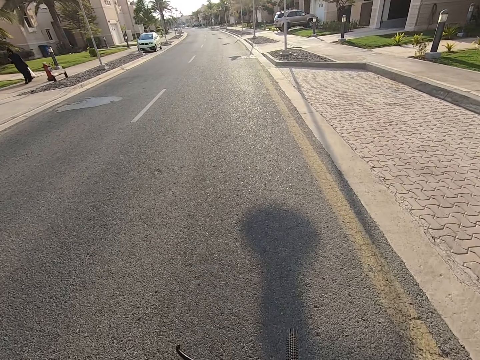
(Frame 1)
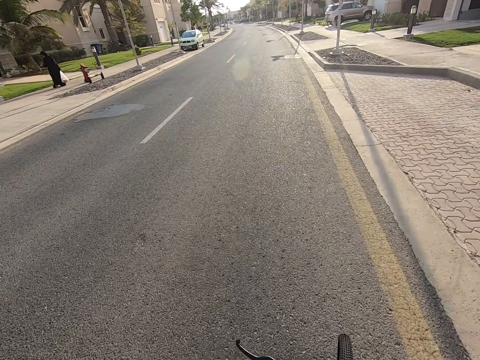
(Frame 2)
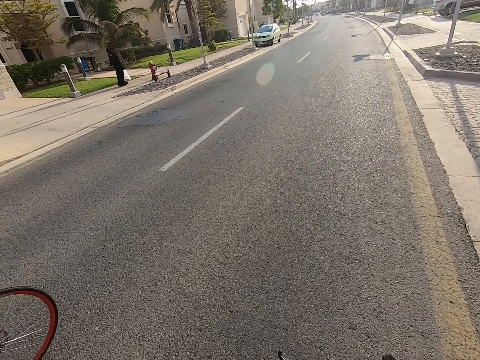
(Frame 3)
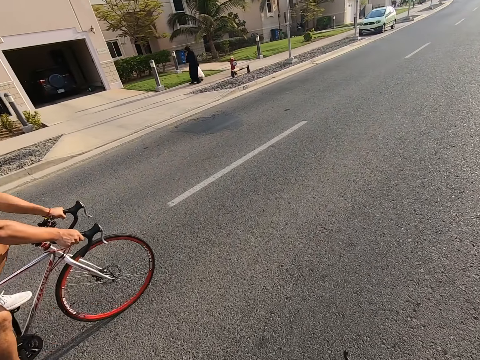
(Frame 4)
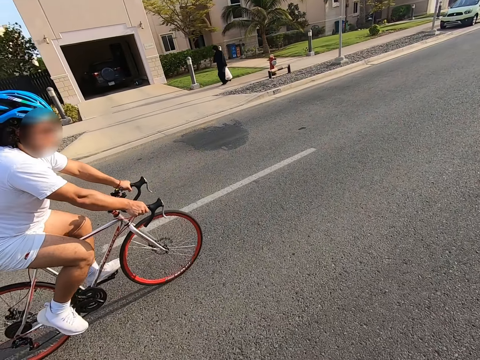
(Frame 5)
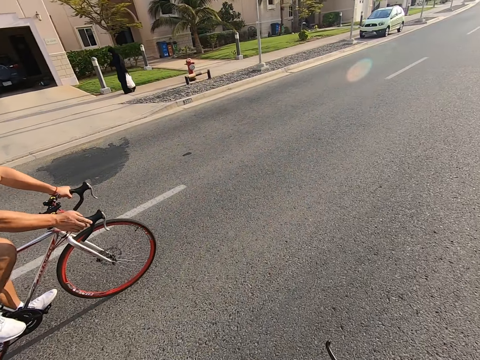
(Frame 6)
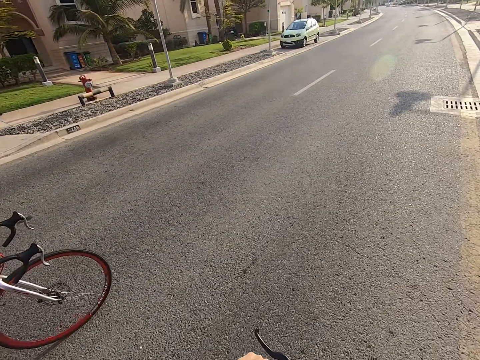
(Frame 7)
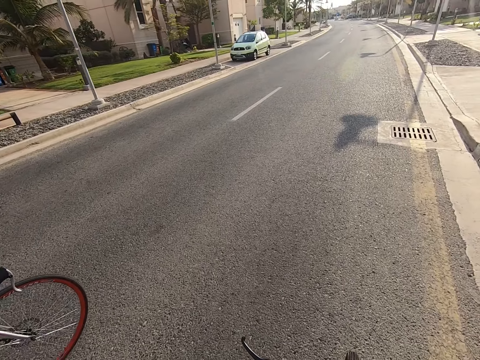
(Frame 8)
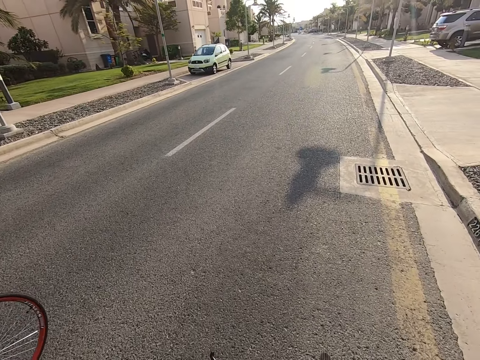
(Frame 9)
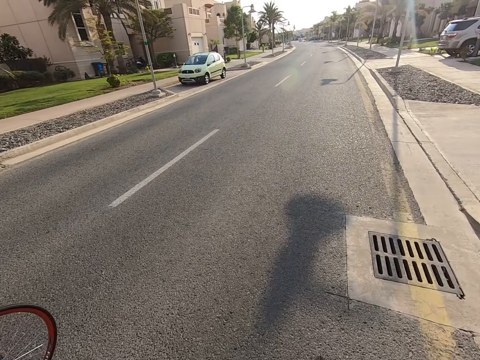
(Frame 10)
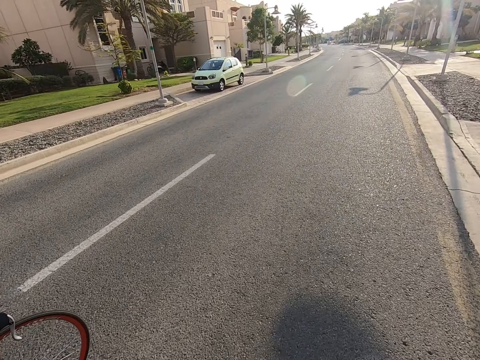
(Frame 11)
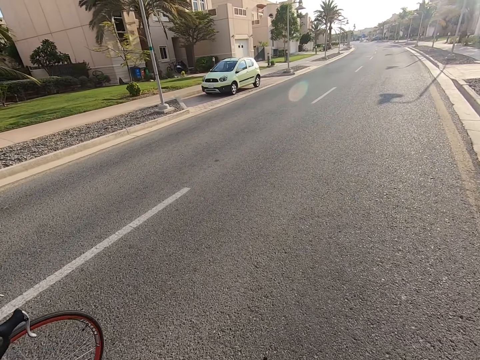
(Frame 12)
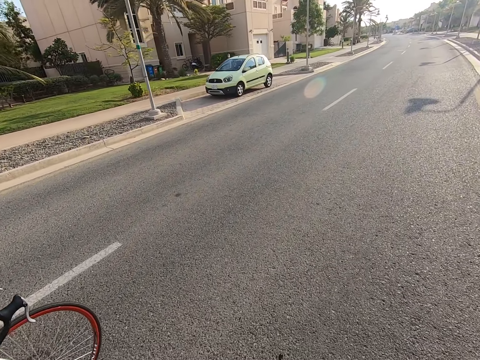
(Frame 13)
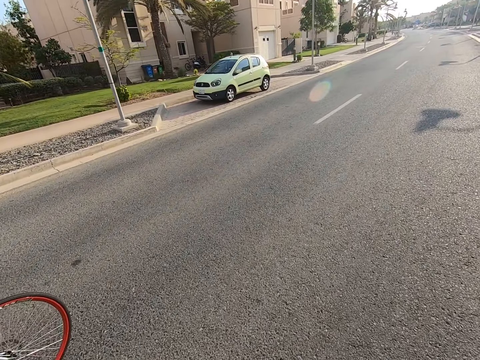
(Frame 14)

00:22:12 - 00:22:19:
A lady walks on the road.

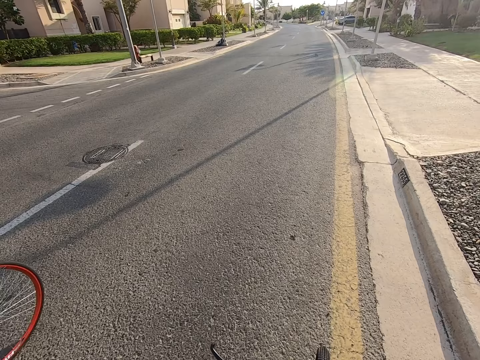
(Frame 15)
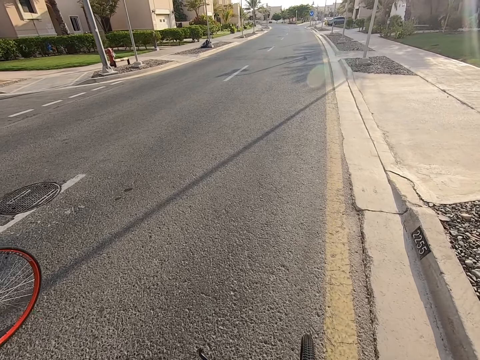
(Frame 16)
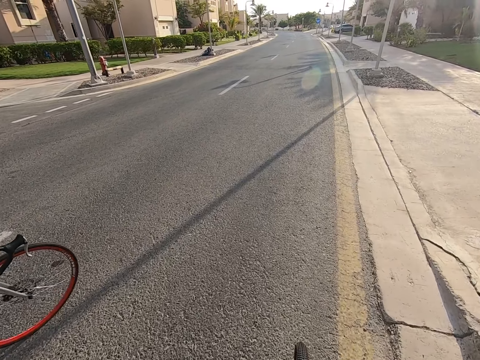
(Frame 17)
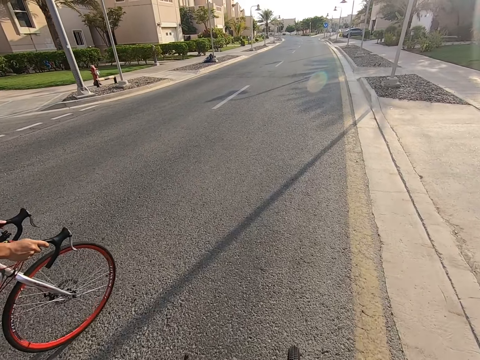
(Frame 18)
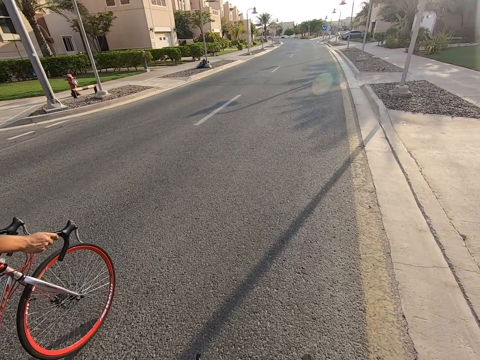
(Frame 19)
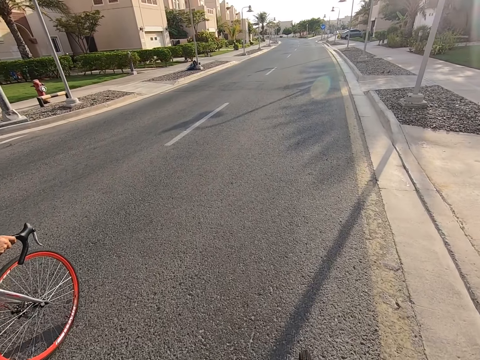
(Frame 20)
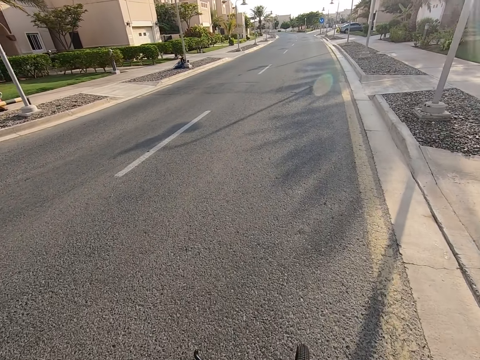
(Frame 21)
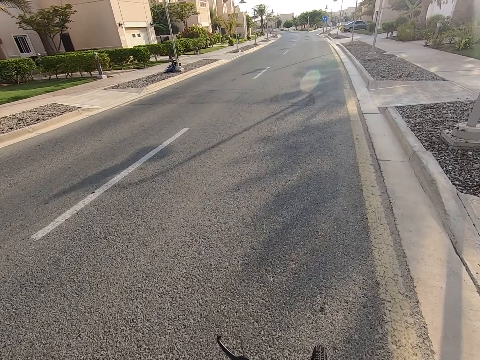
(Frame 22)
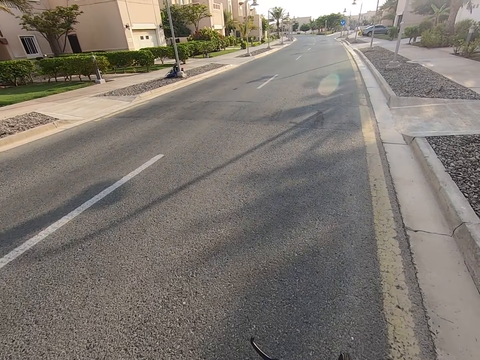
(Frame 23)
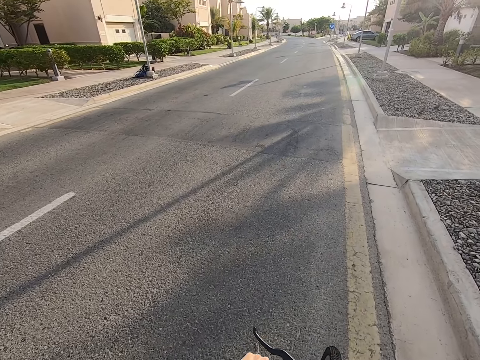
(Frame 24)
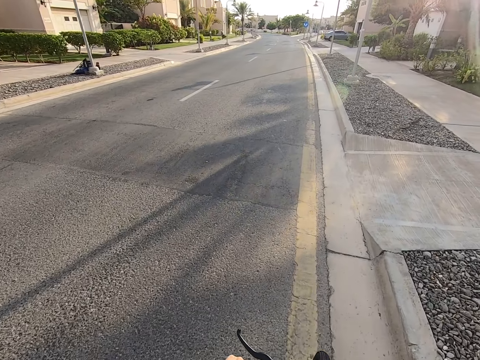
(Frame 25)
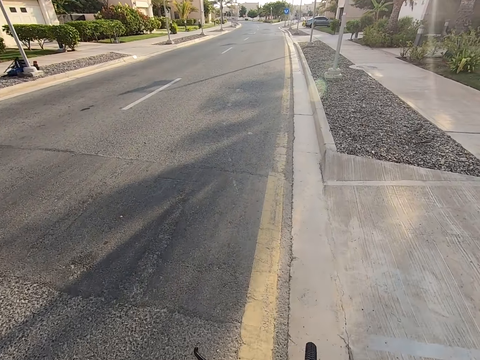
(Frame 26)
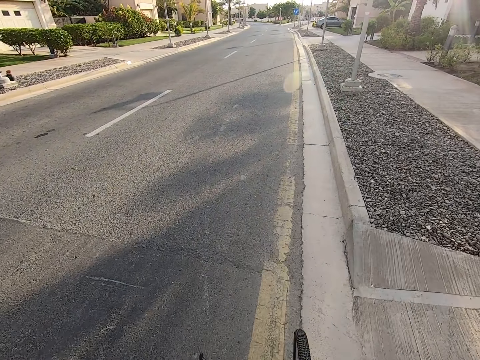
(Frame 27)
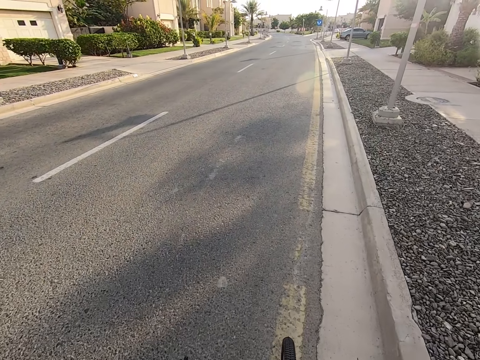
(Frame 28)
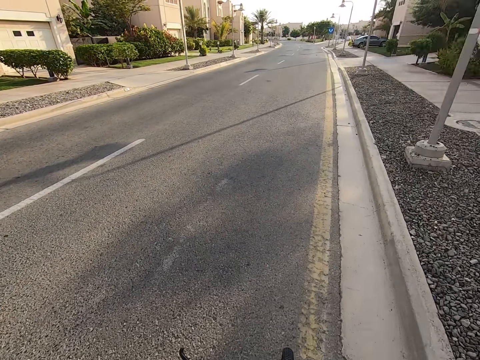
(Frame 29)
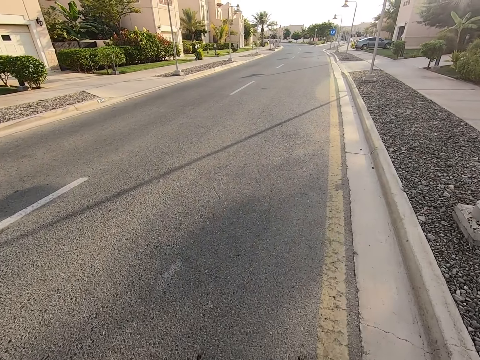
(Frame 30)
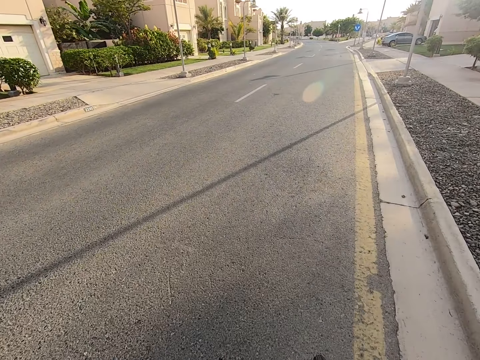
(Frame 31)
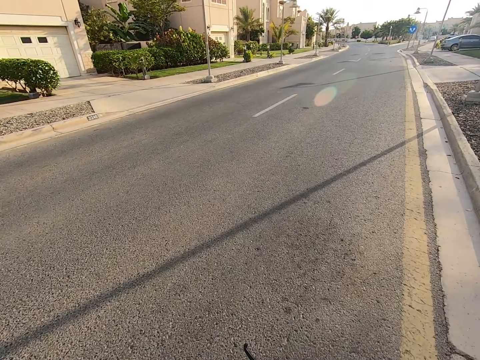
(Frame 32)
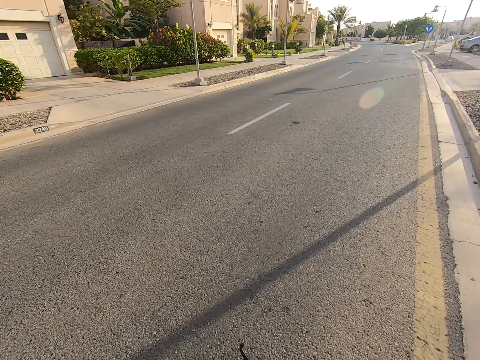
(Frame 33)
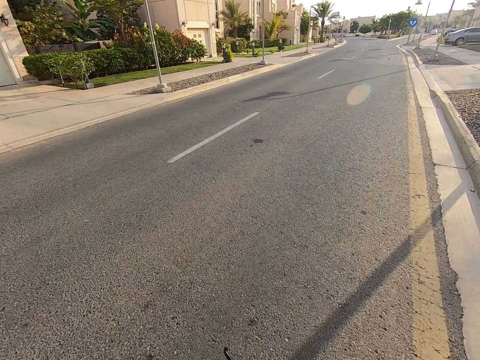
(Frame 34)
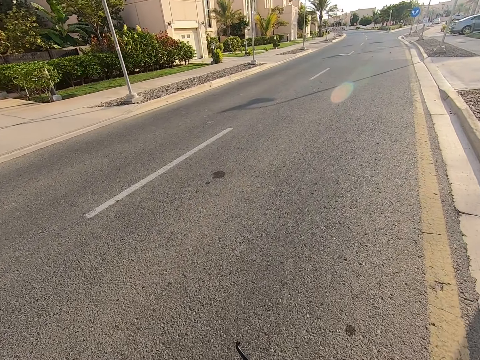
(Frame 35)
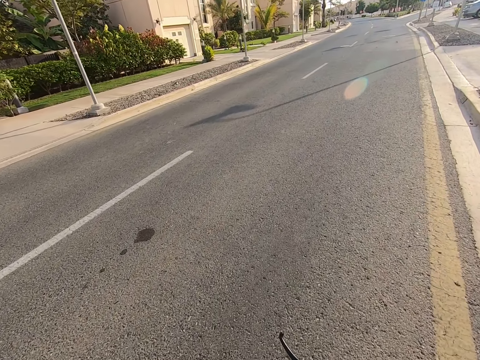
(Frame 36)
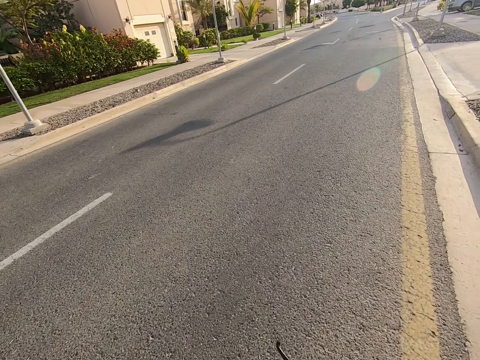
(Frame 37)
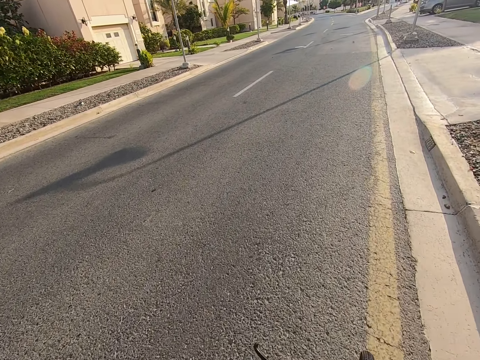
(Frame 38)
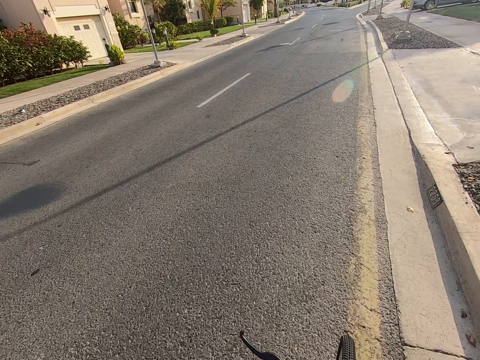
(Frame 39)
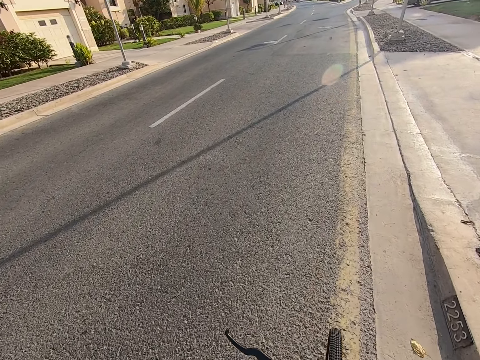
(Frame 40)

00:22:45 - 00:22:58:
A man cycles on the road. The camera wearer cycles on the road.

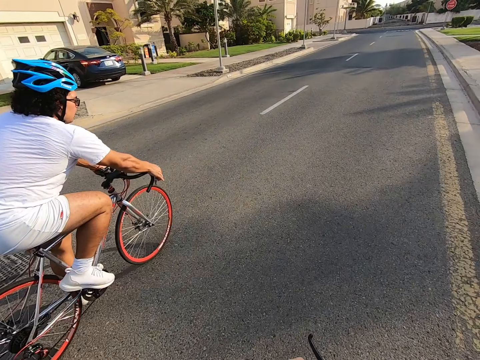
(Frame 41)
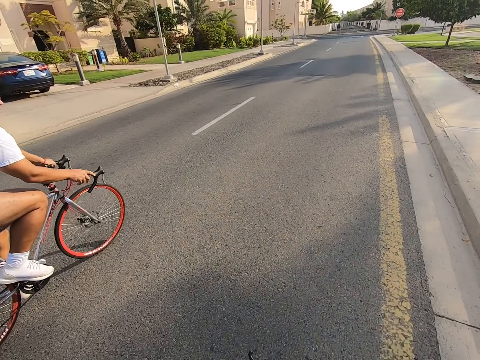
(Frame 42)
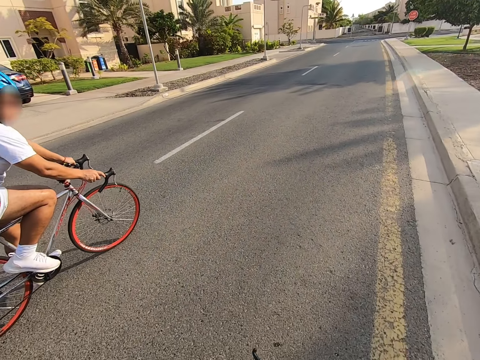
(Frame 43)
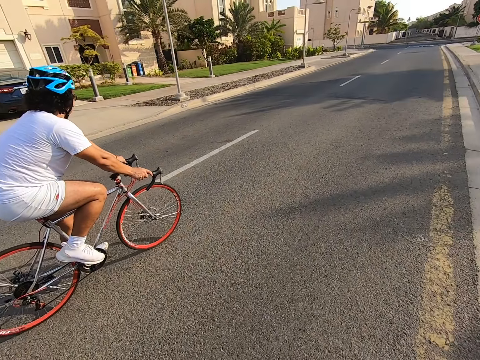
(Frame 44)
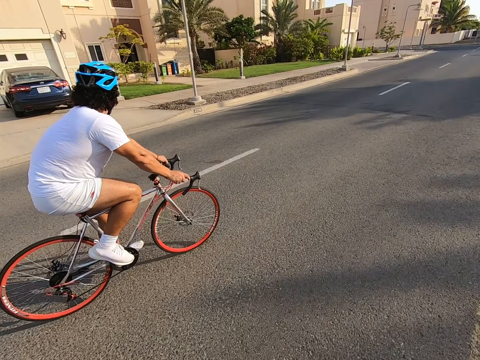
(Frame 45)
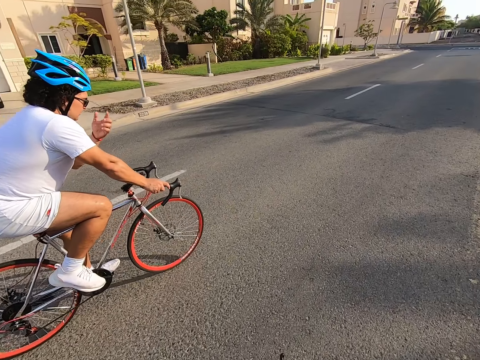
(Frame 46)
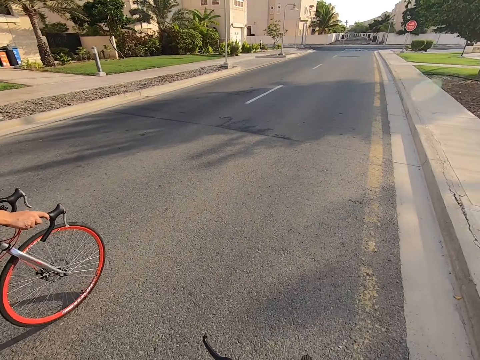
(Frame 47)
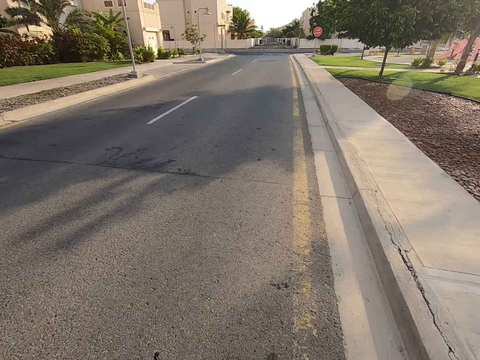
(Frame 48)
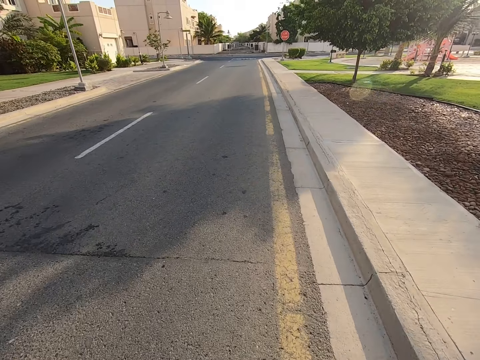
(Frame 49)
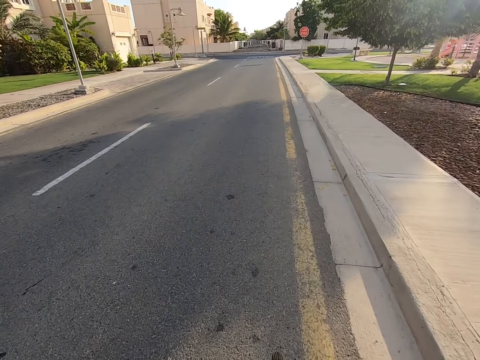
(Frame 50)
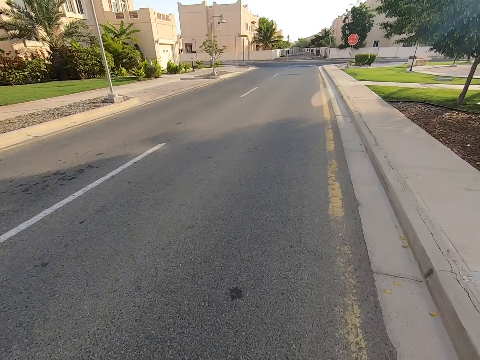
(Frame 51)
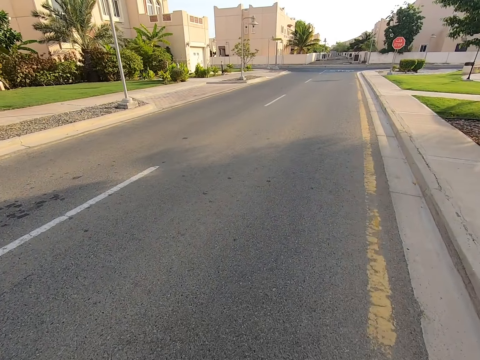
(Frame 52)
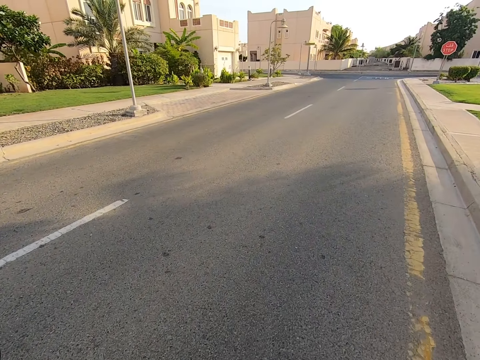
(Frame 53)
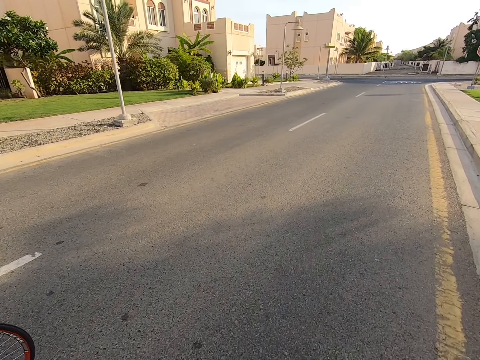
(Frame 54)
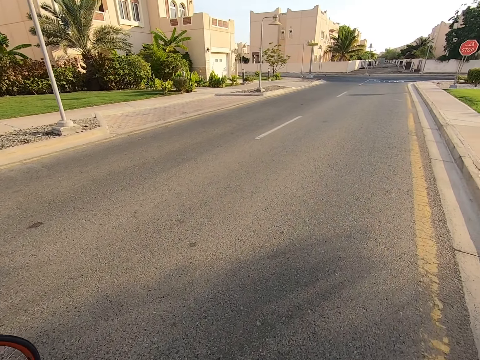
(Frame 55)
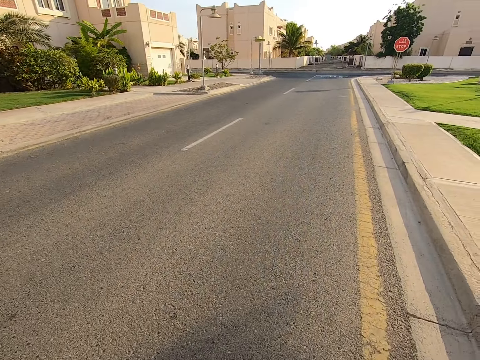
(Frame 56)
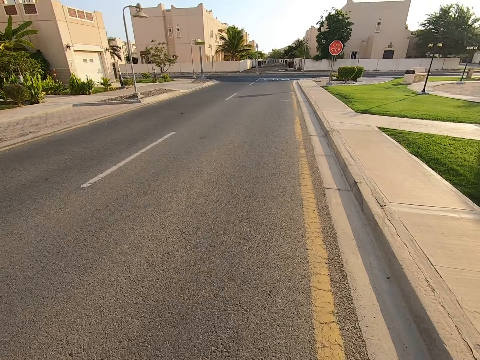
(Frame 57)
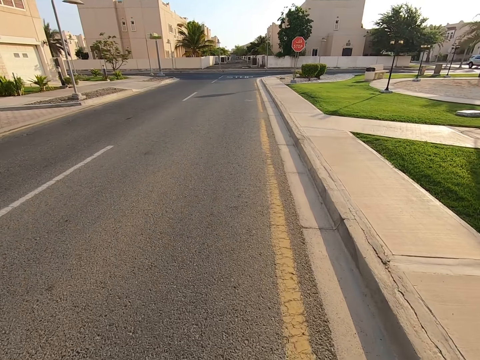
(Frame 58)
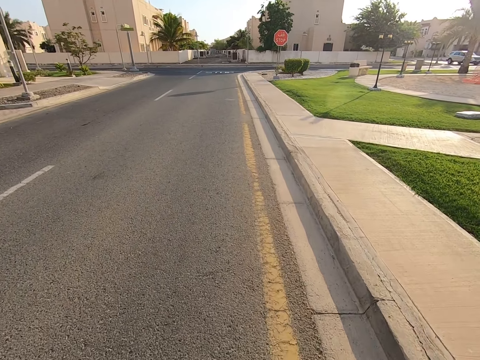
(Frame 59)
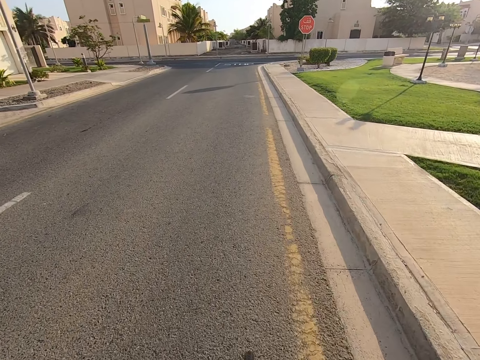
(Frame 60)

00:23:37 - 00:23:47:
A man cycles on the road. A cyclist touches her face. The camera wearer cycles on the road.
